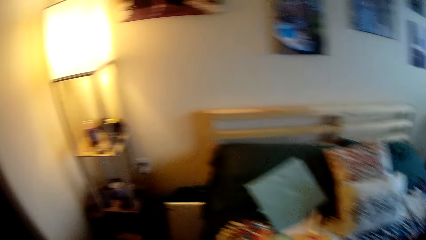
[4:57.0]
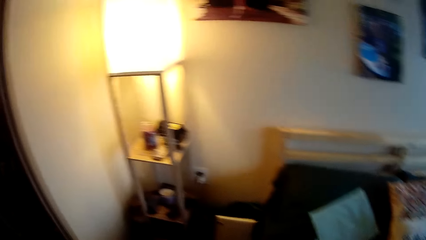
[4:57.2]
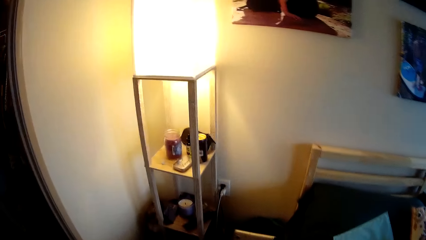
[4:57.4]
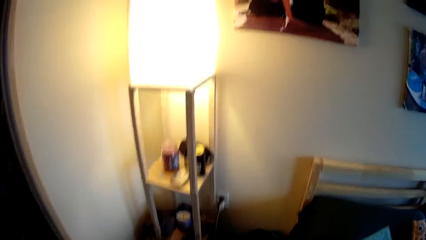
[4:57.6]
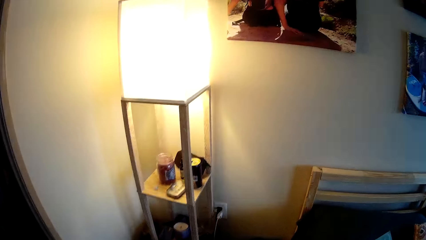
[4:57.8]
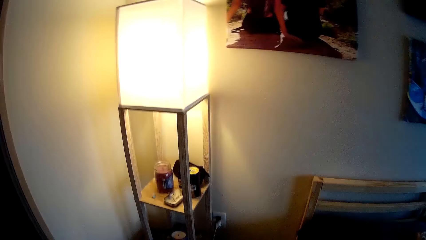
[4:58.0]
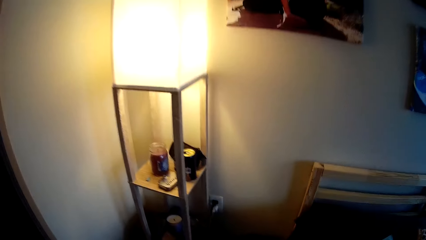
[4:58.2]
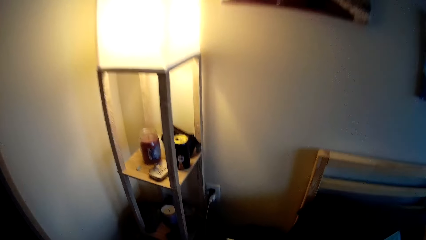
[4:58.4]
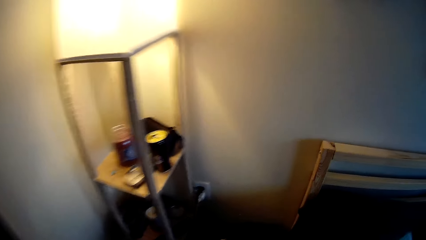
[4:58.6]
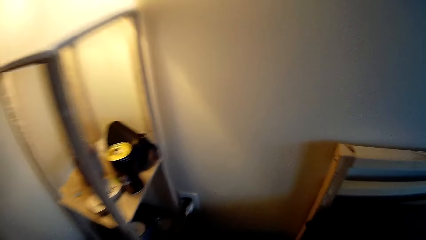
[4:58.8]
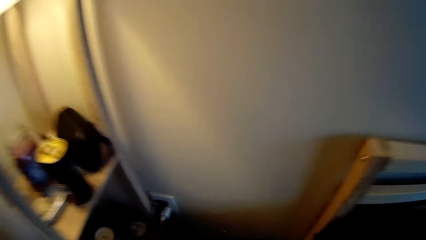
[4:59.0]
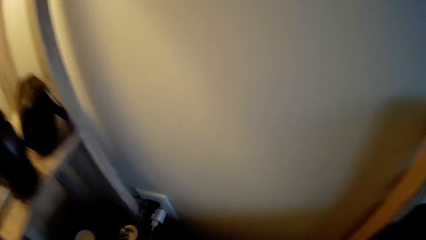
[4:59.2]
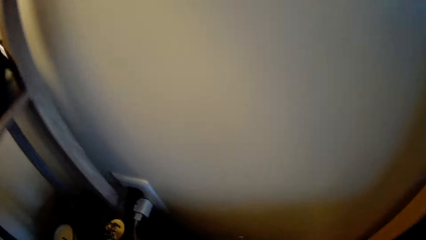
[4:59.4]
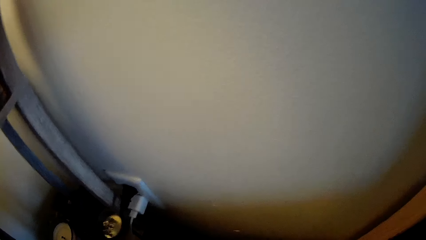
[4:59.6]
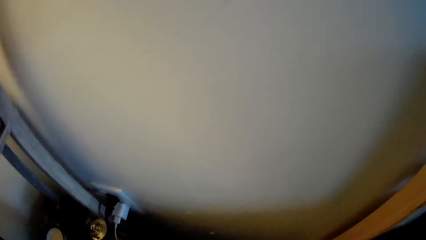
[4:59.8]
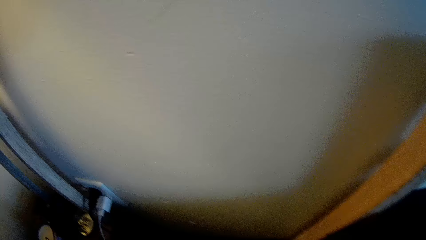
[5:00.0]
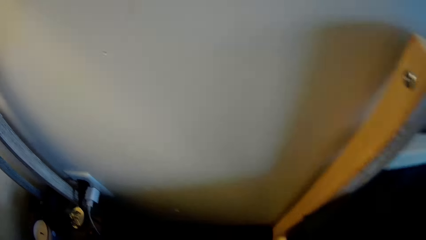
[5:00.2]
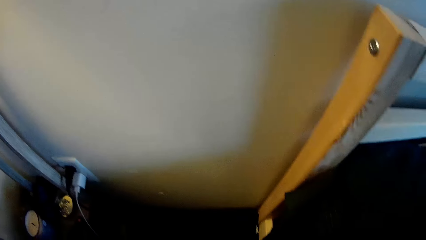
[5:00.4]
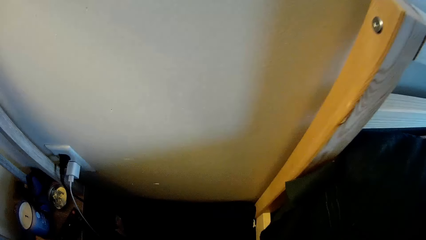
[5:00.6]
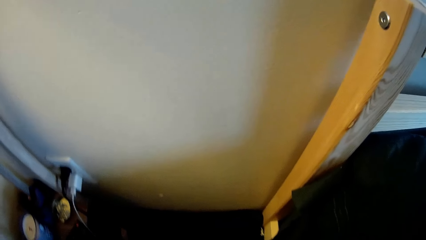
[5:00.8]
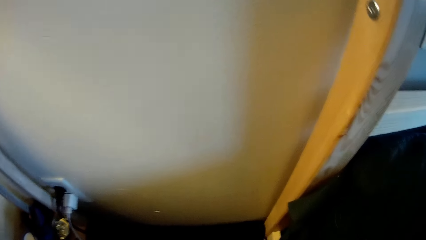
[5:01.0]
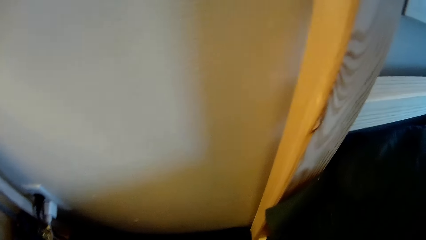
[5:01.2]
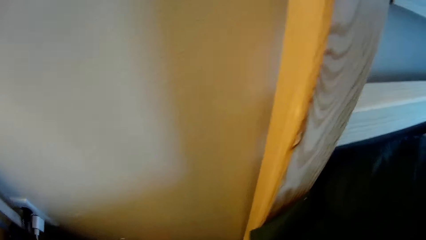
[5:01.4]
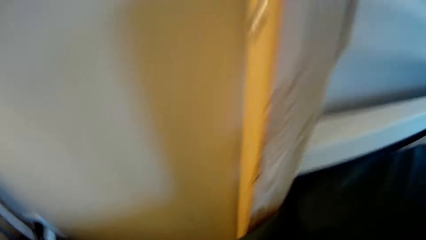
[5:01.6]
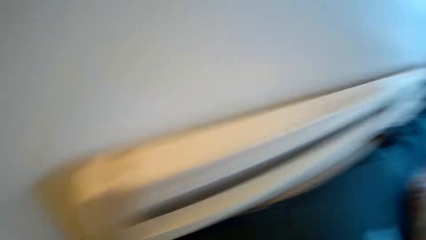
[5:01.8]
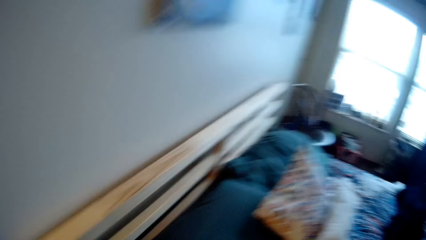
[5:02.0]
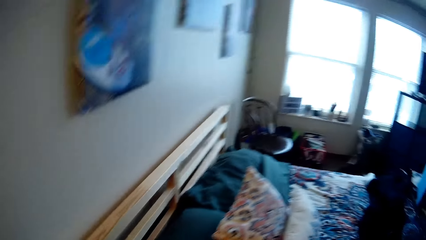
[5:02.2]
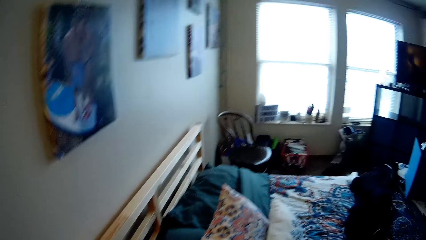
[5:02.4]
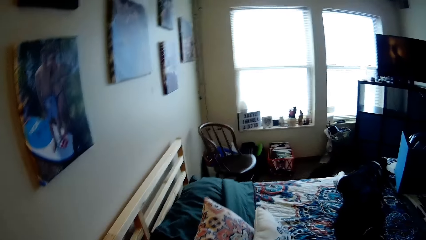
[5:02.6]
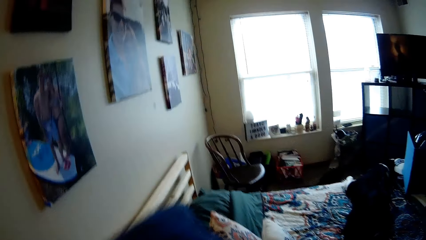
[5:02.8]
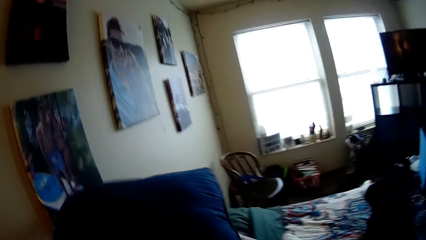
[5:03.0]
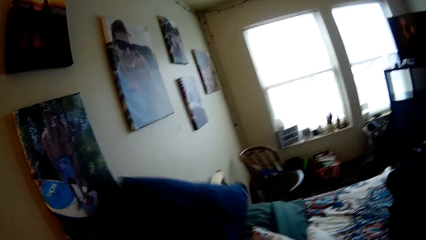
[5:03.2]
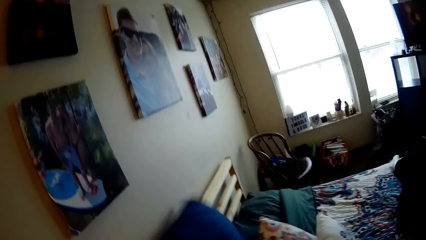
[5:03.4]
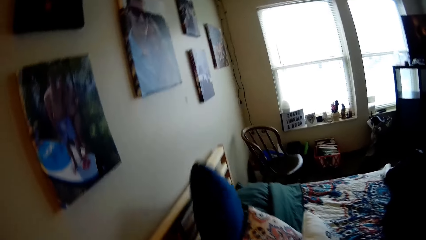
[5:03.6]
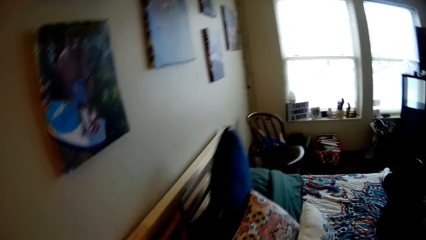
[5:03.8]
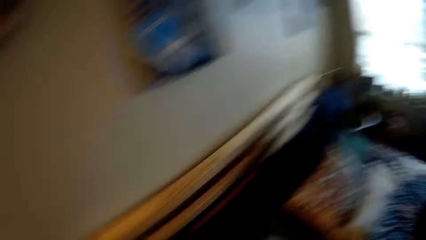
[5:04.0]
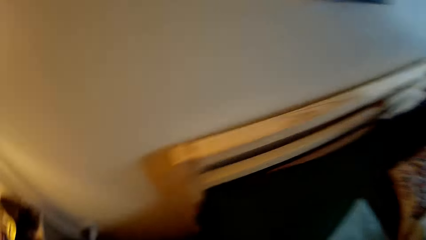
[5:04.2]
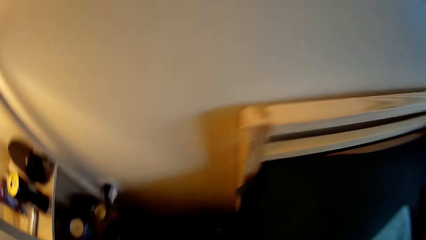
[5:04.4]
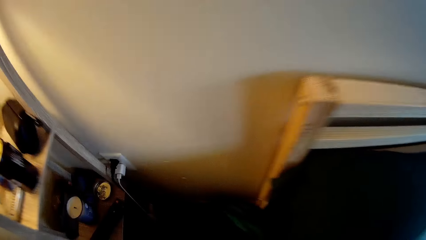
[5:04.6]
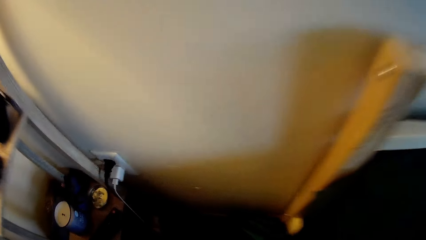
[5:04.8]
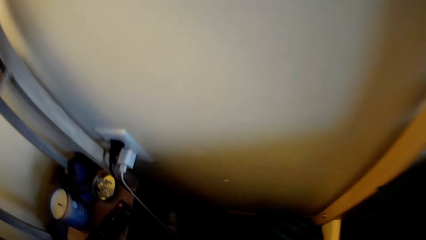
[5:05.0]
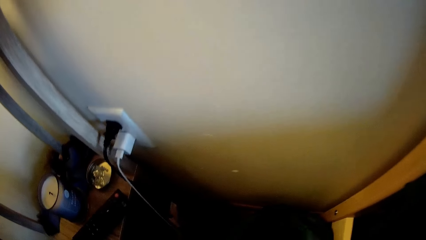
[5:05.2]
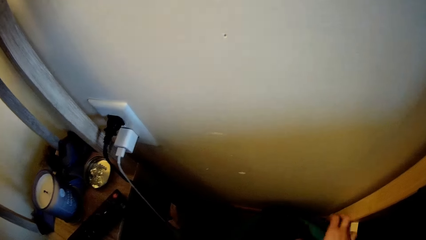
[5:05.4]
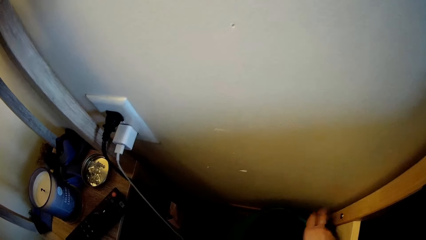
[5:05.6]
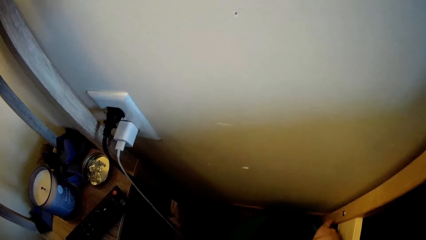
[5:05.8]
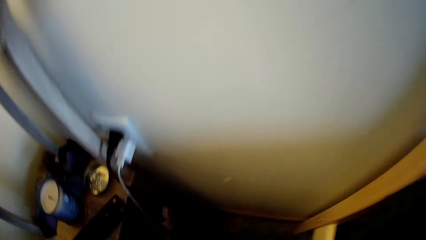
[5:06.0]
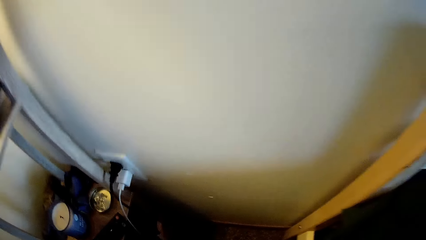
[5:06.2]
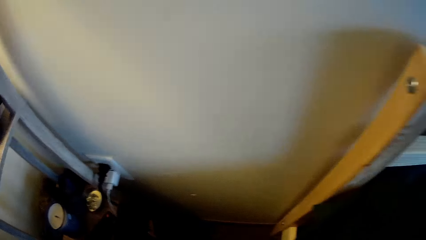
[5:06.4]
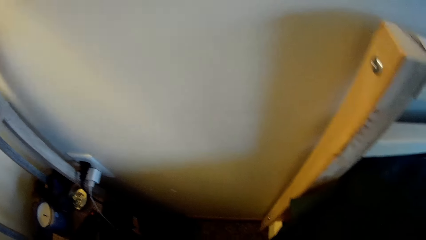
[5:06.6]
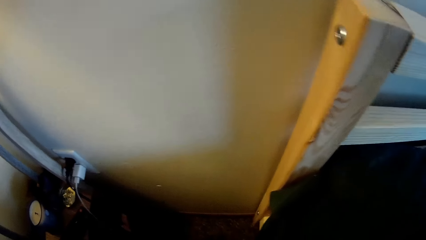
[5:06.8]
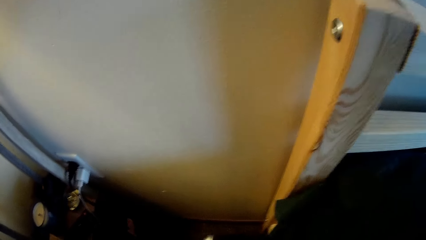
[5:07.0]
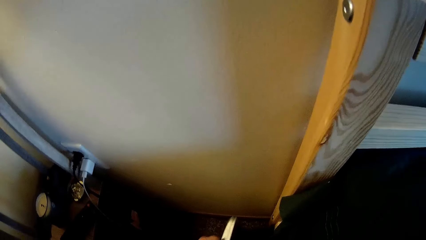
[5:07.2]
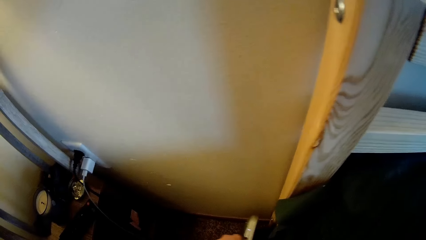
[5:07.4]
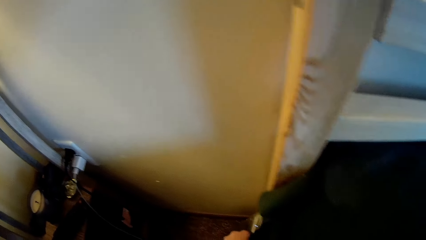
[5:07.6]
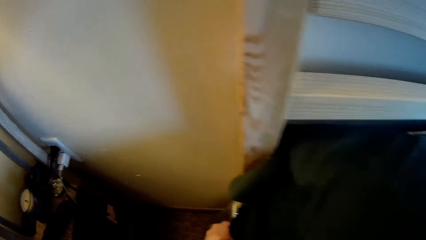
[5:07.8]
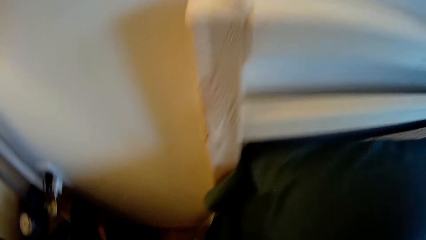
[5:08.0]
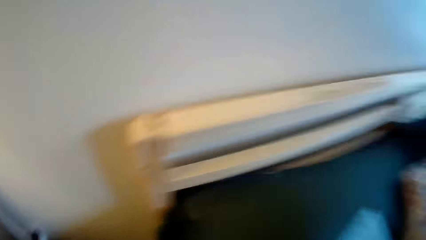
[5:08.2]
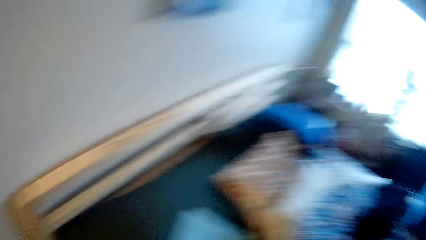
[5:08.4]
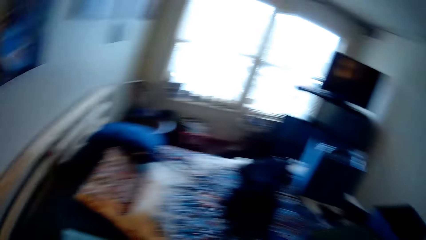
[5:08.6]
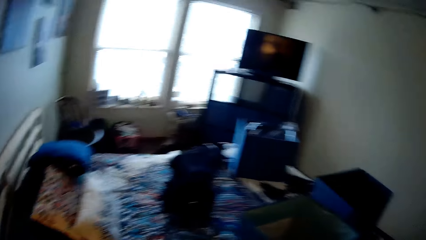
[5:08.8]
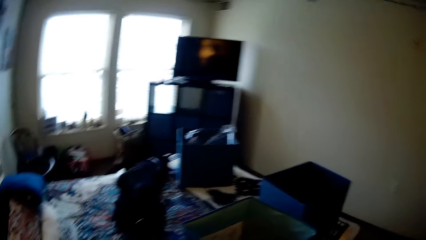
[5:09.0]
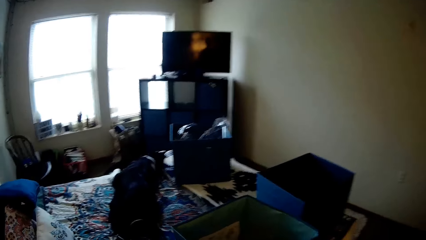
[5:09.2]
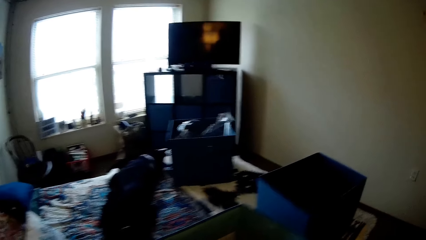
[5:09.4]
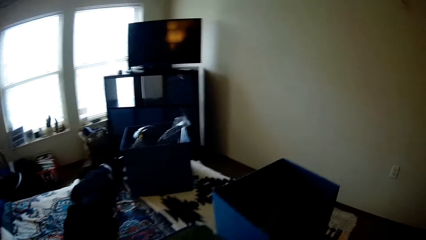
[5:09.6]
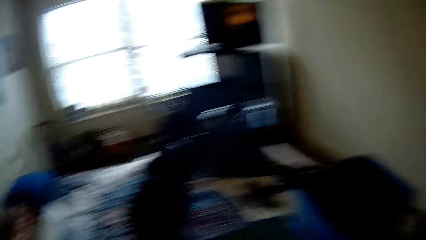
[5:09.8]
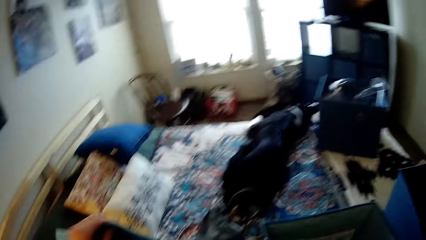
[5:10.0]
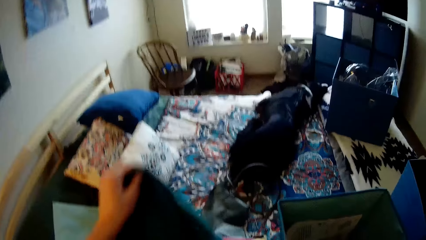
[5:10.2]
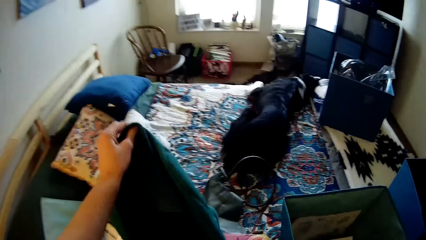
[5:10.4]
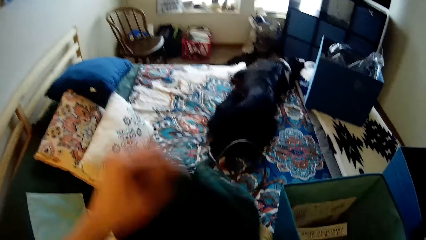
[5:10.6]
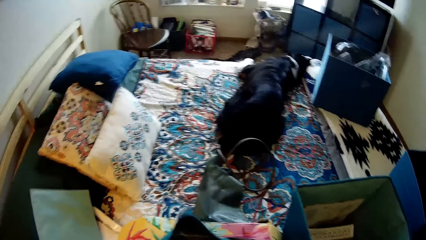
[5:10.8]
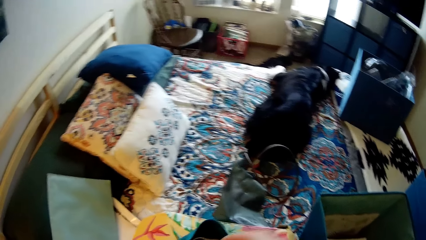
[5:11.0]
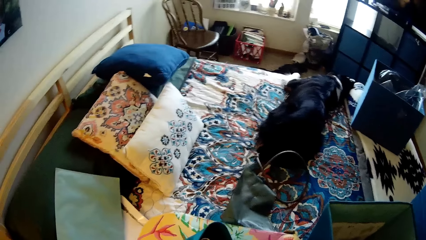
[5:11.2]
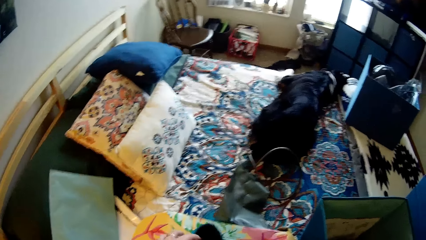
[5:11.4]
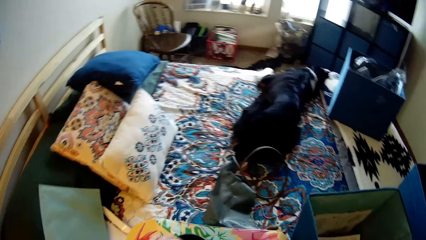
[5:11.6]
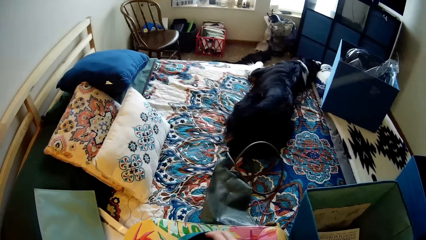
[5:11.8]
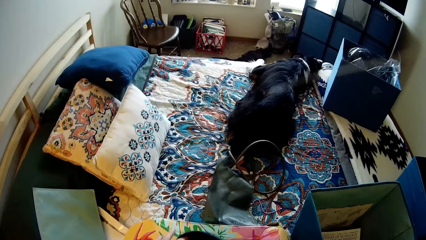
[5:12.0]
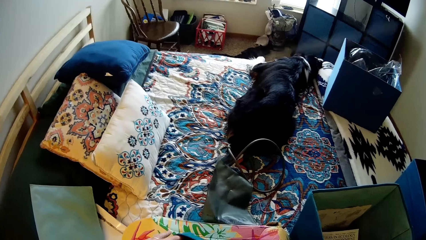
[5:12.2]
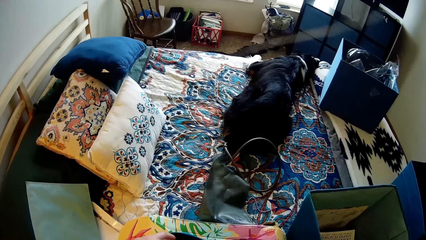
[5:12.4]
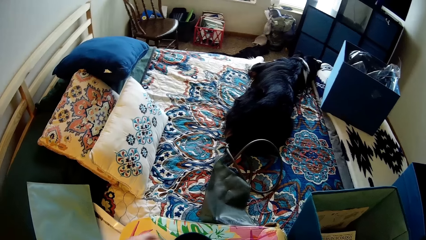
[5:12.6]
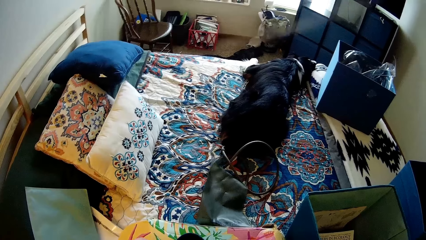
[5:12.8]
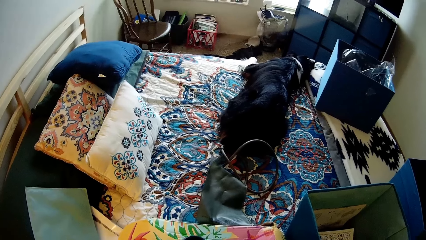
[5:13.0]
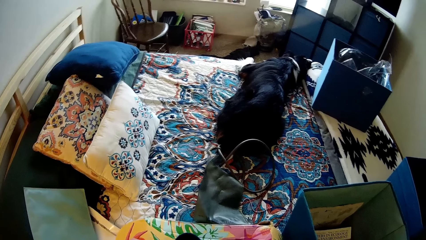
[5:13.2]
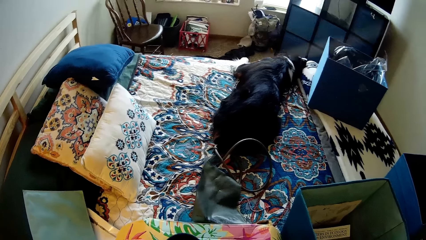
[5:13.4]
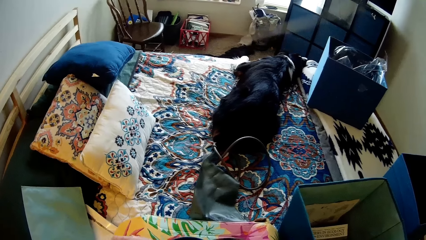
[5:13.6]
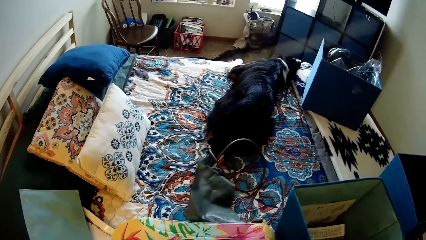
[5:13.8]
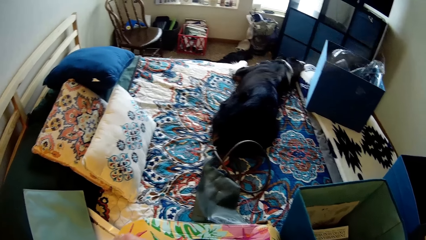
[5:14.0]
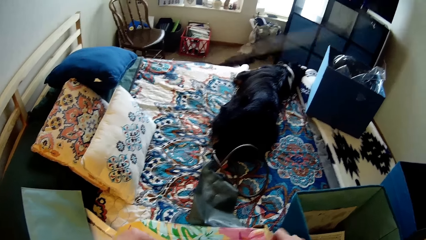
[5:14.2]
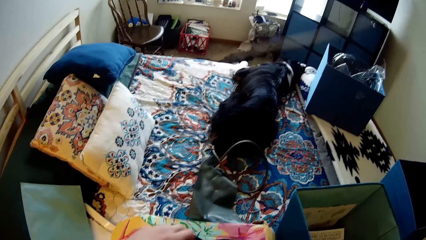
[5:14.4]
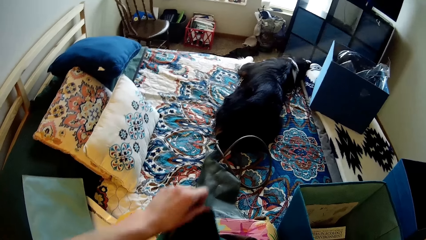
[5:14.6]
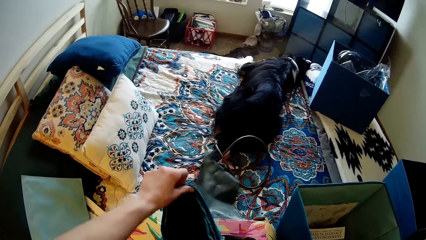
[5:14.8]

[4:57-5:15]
The camera wearer lifts the pillow on the bed. They hold on to something. They pick up the bag on the bed, search in the bag, and open the bag with both hands.
